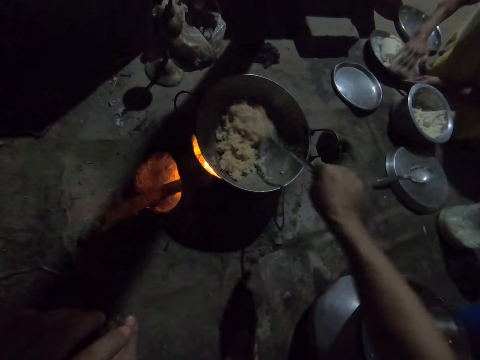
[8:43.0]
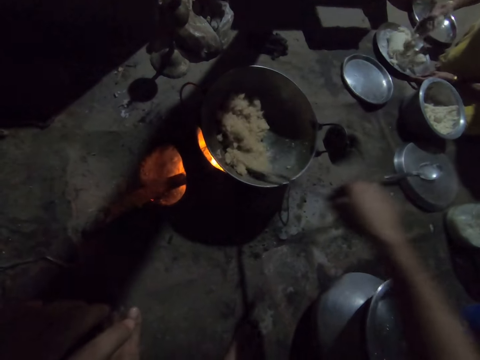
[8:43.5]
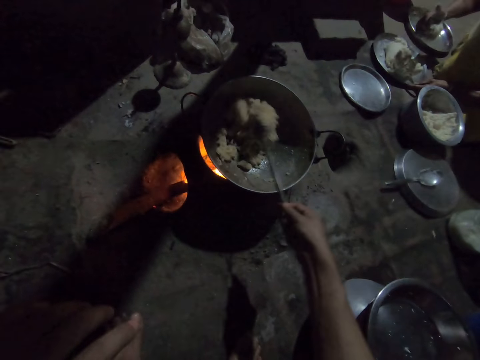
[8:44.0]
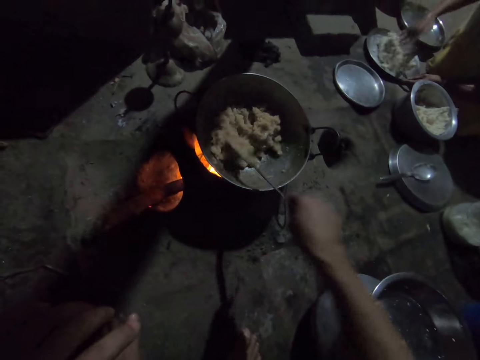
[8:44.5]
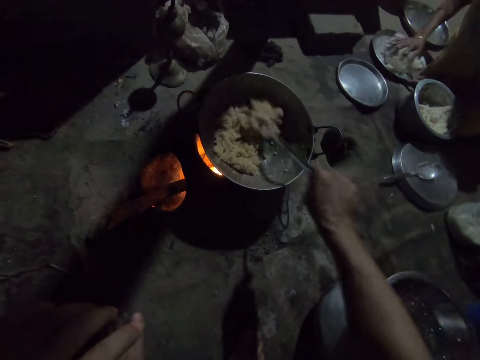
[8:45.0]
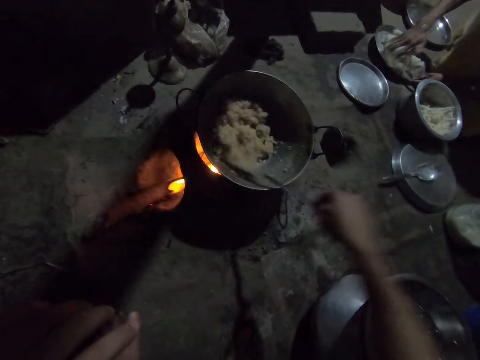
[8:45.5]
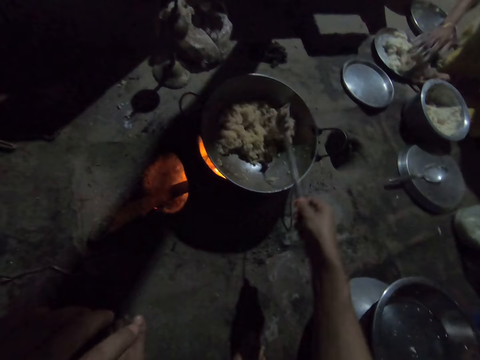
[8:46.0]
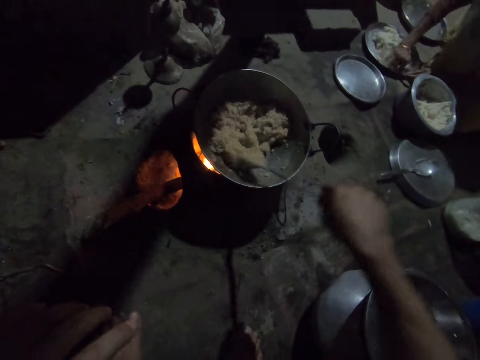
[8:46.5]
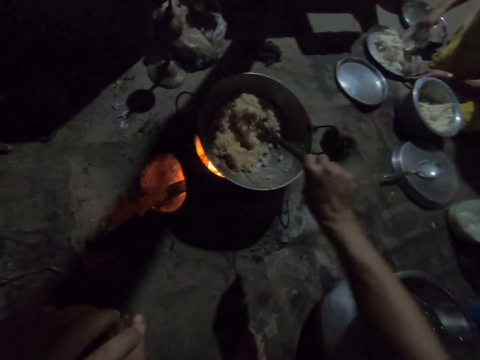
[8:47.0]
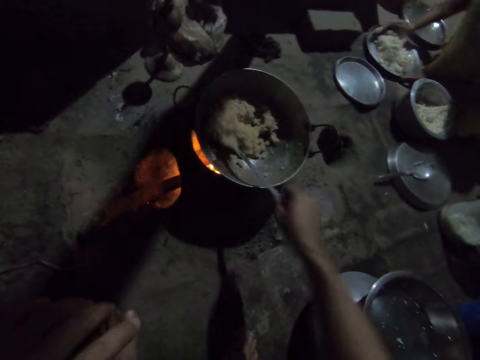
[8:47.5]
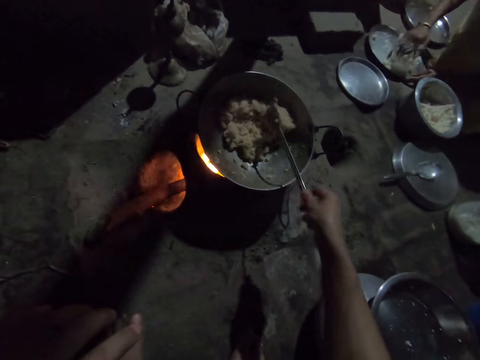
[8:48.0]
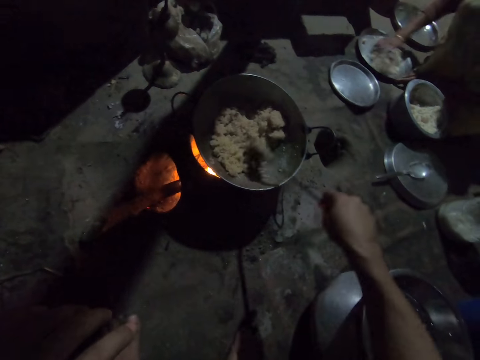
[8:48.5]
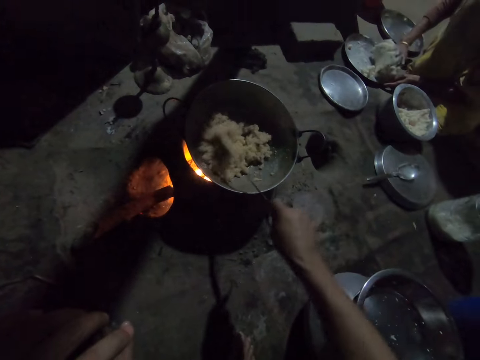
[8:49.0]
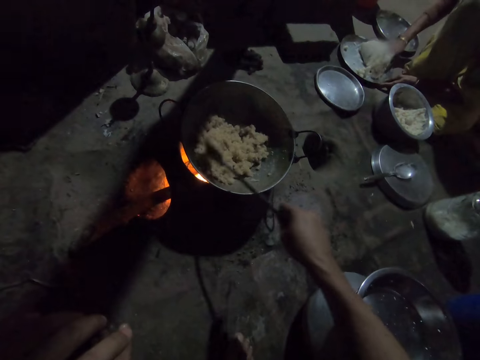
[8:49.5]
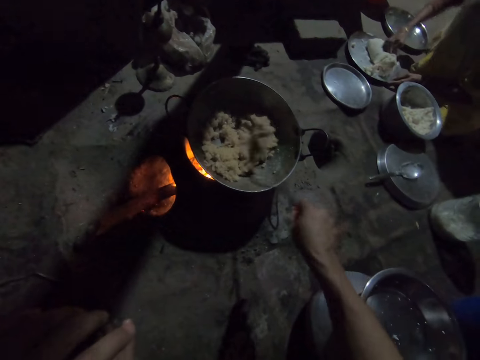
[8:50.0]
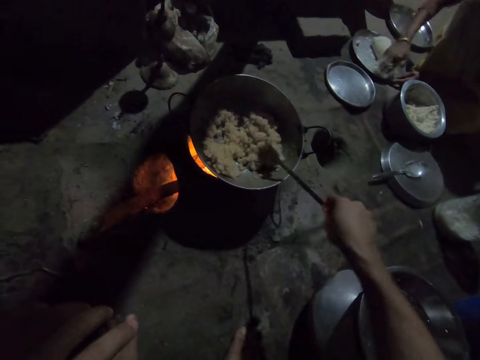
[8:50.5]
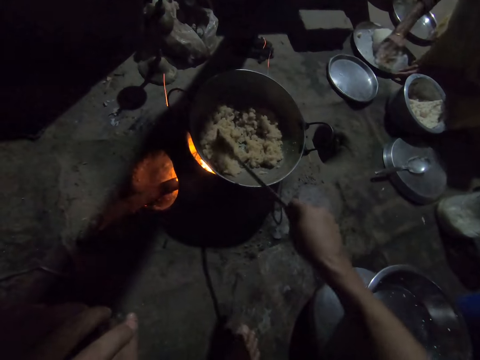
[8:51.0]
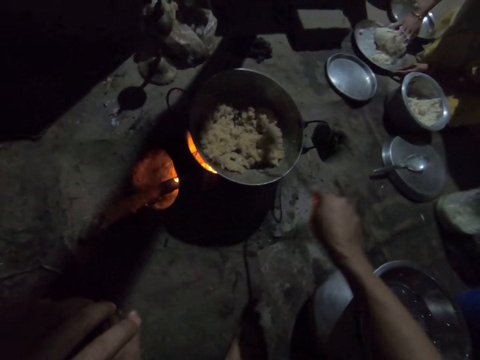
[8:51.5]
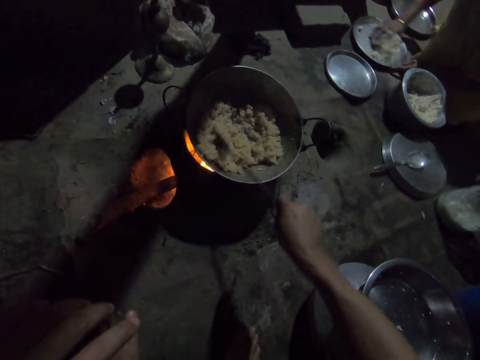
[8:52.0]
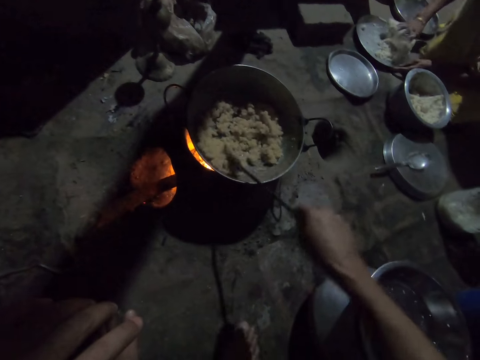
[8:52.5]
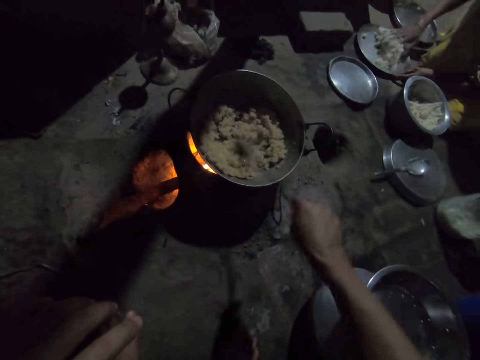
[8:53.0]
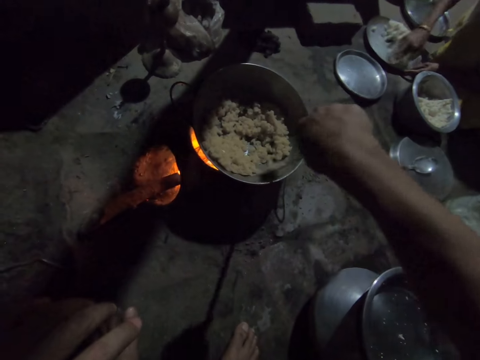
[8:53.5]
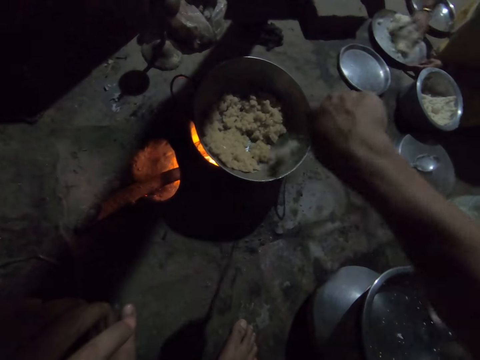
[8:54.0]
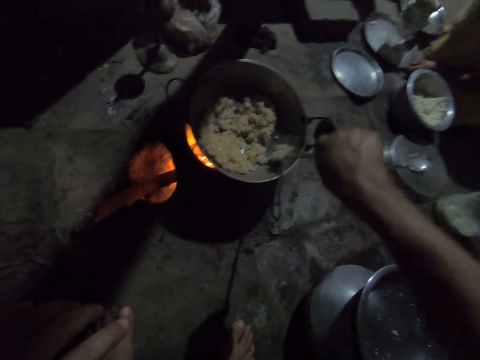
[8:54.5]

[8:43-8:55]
The camera wearer flattens the paste with a spatula. They turn the paste with the spatula.

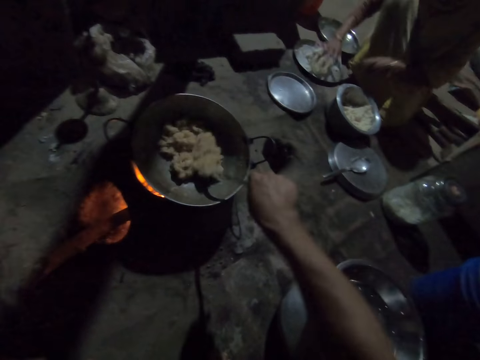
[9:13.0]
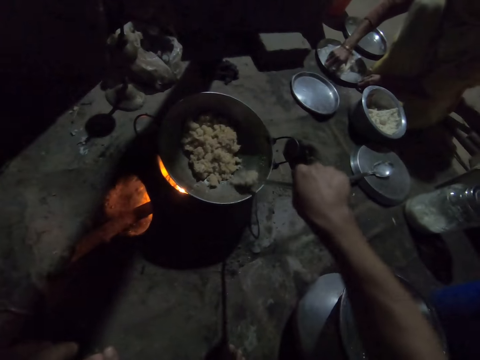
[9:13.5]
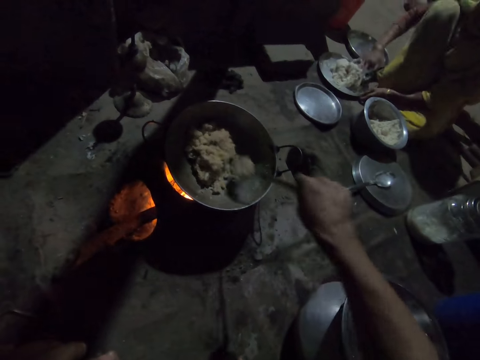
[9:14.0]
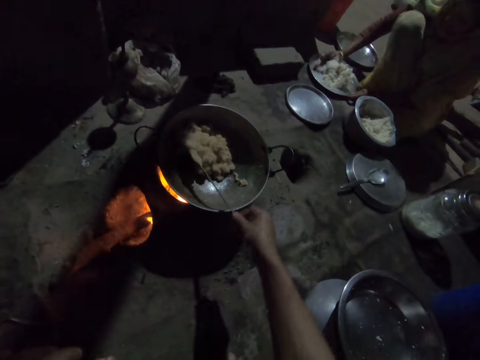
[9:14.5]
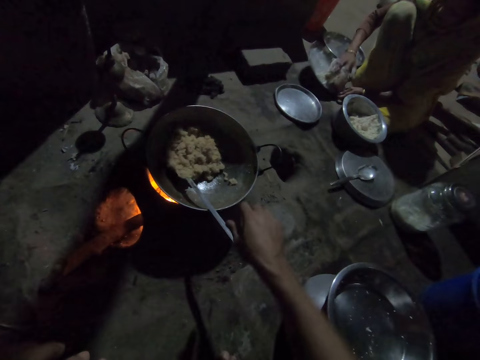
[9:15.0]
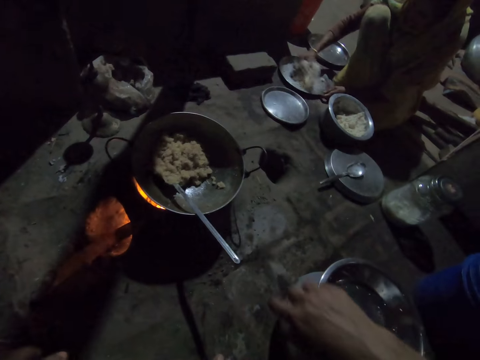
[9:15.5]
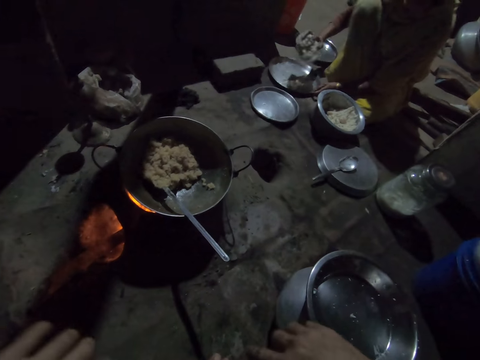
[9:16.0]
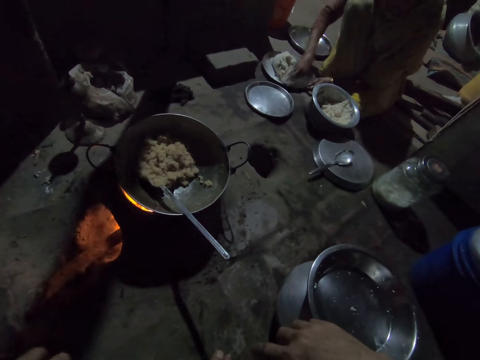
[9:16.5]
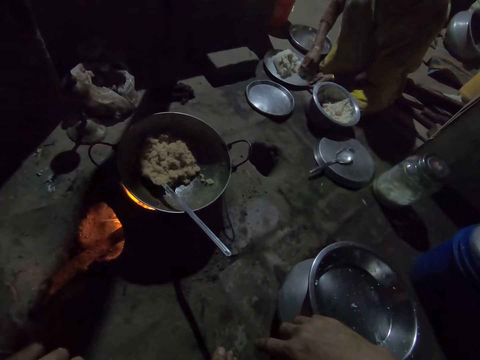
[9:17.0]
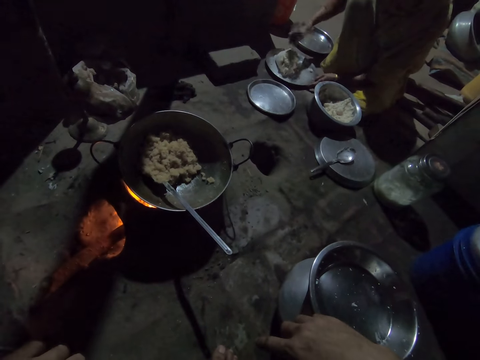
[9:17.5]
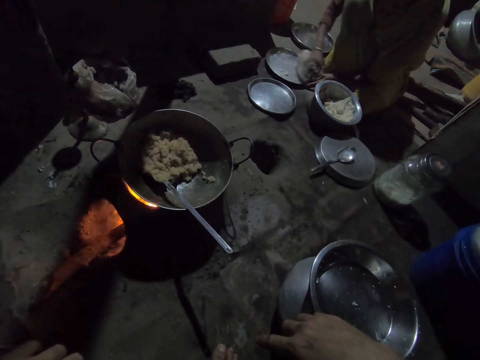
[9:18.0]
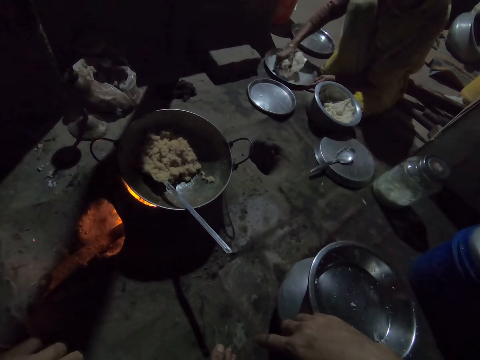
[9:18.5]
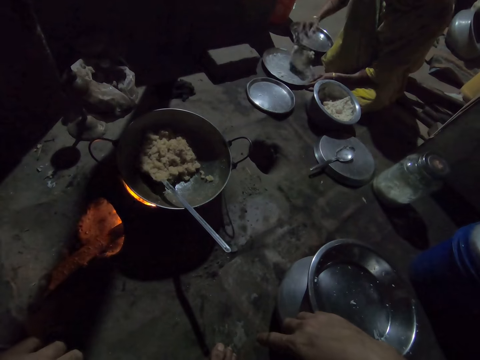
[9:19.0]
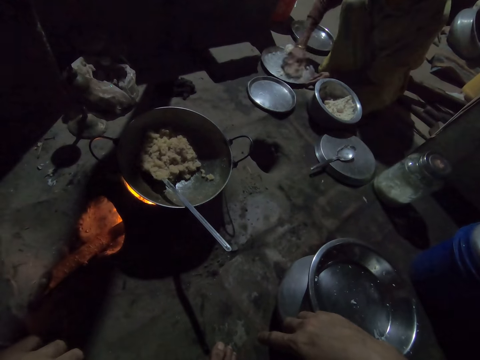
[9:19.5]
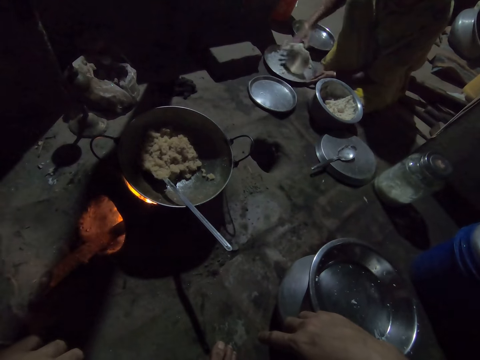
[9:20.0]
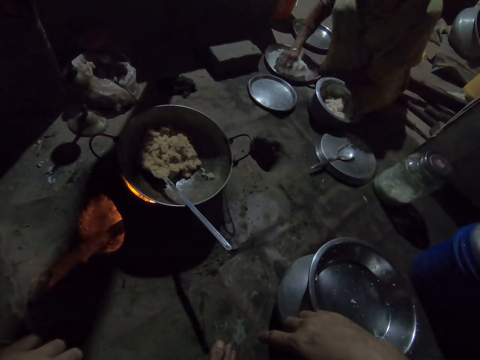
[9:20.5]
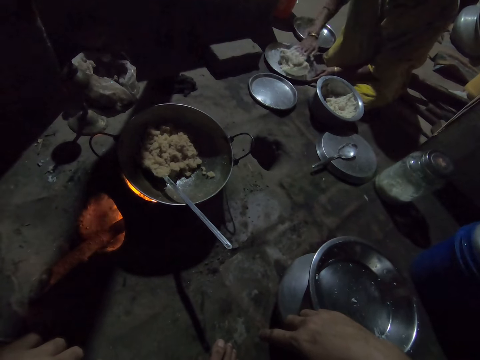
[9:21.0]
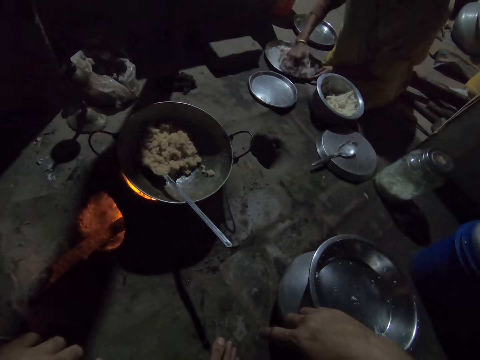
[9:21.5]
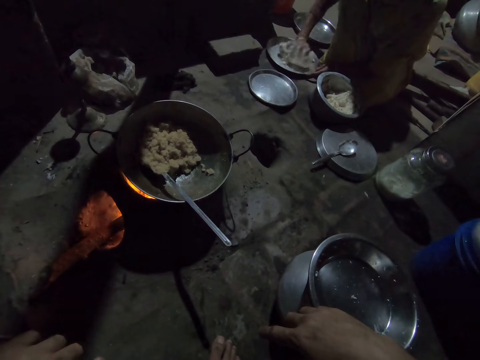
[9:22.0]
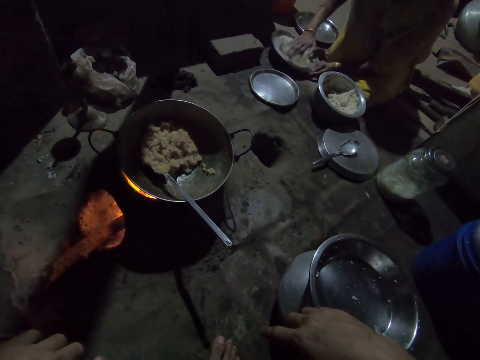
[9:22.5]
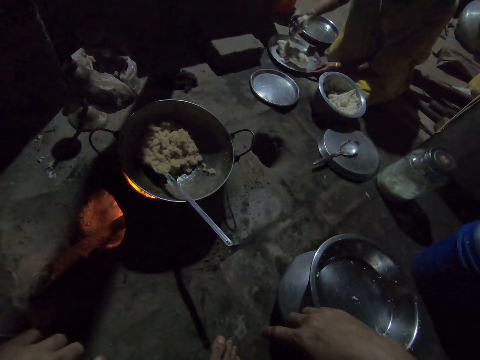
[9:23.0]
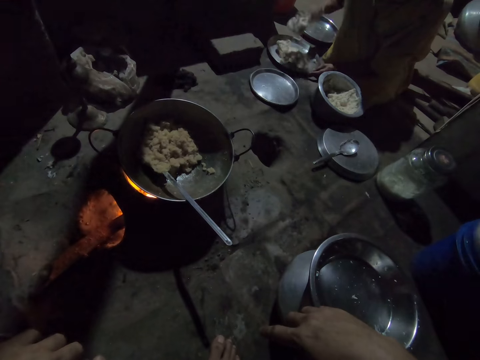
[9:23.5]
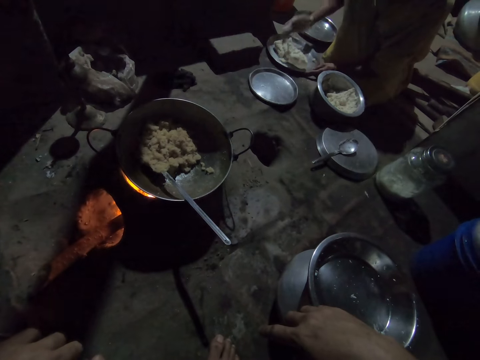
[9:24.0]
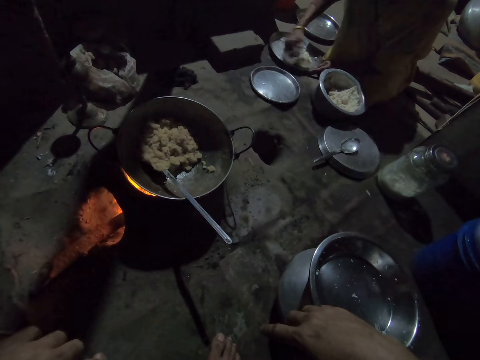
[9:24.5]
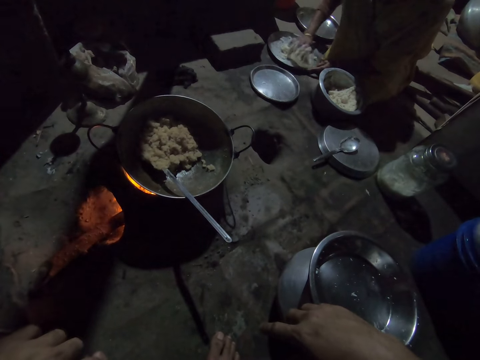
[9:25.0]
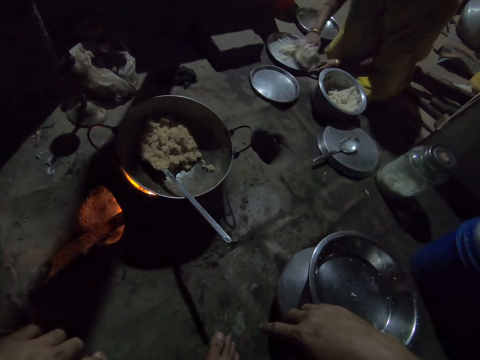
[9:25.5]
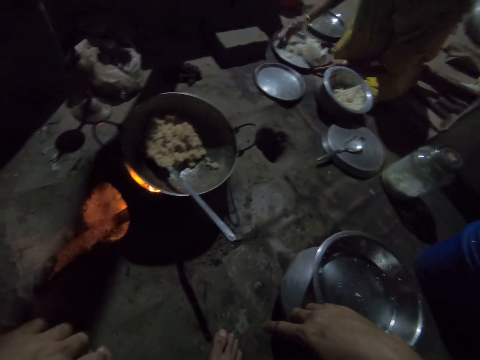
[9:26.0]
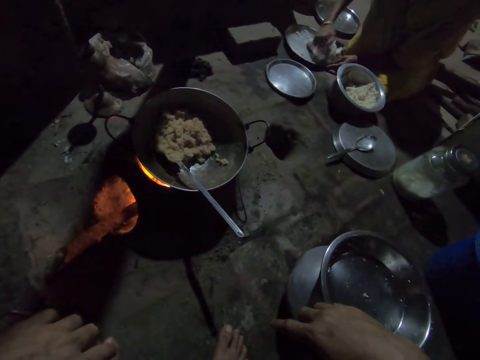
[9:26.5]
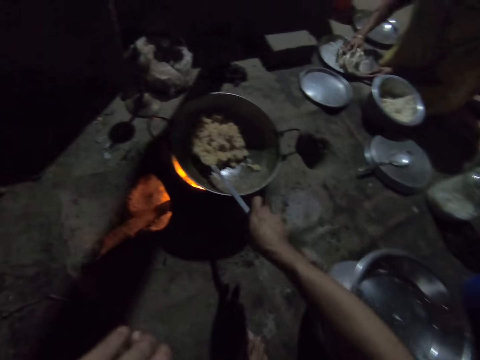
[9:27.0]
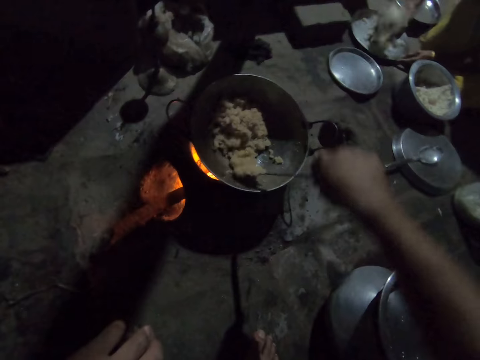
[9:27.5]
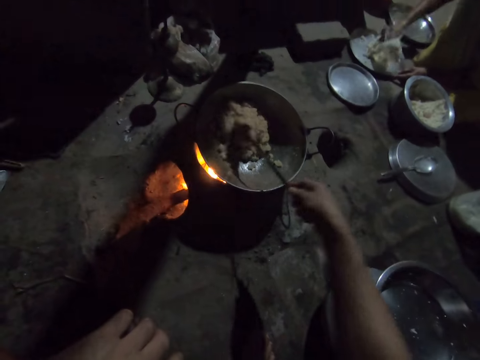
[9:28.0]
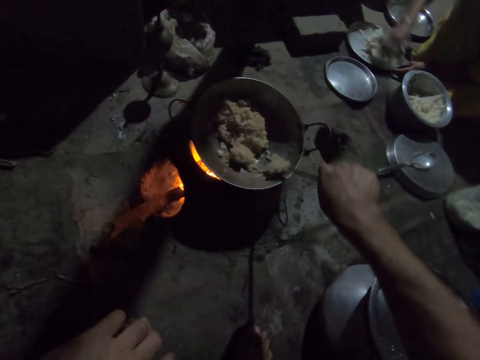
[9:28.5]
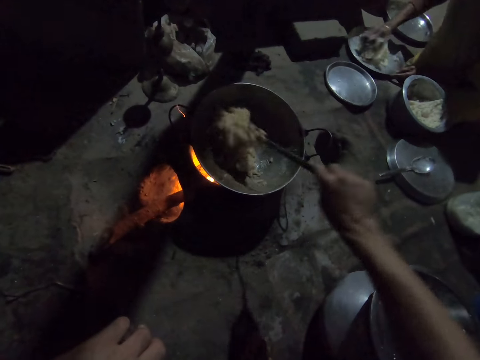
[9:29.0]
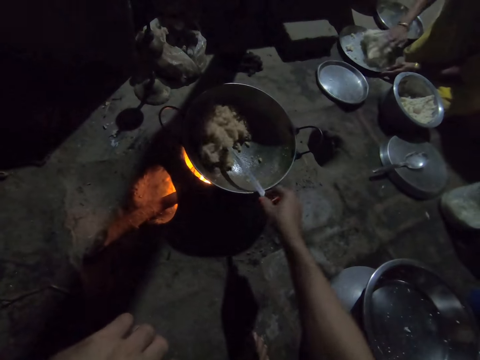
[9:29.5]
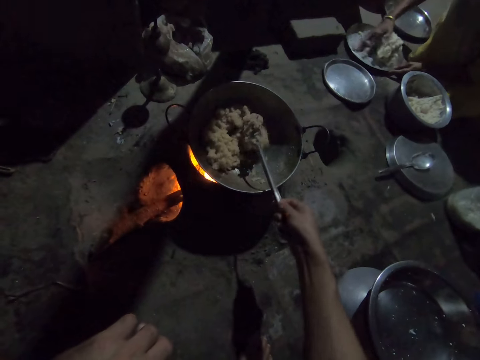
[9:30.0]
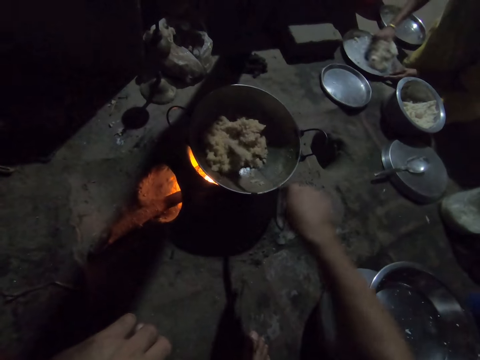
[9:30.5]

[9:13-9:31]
The camera wearer puts the spatula or spoon on the cooking pan on the oven. They let go of the spoon. A person kneads the dough with the right hand. The camera wearer picks the spoon. They turn the food in the pot. They hold the spoon.
